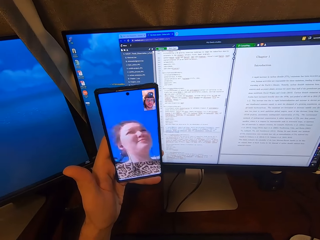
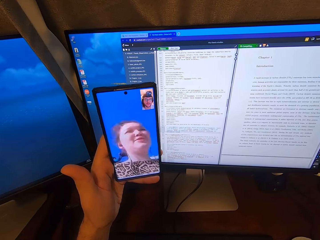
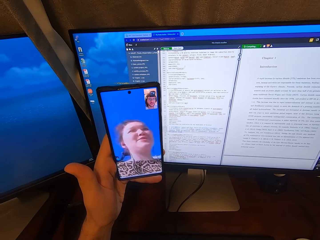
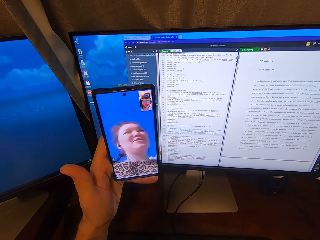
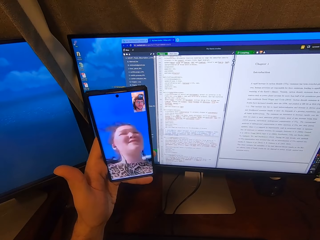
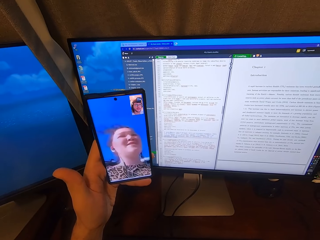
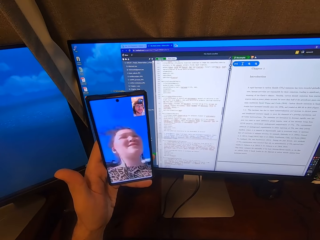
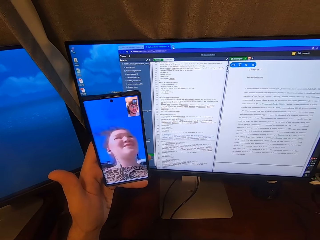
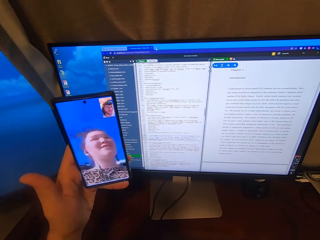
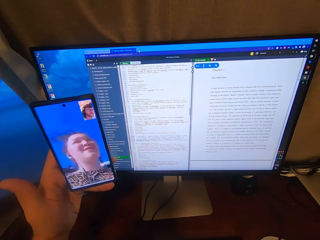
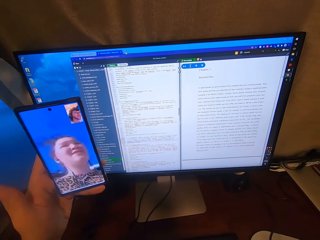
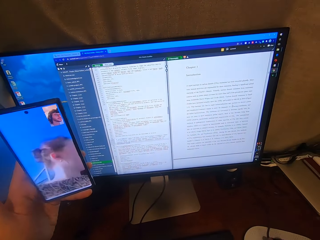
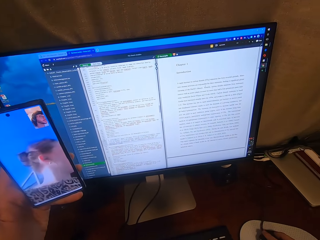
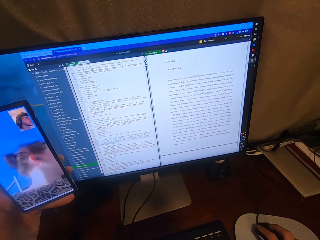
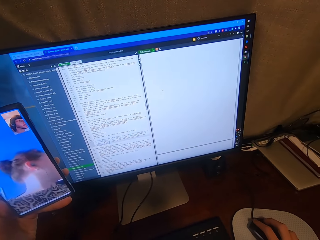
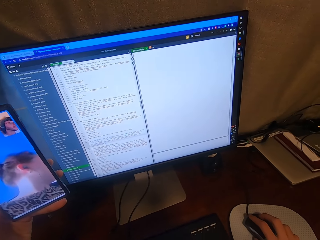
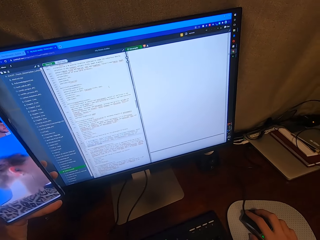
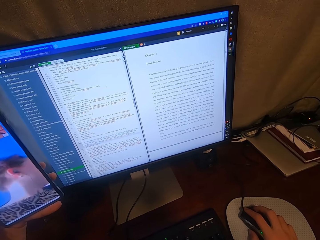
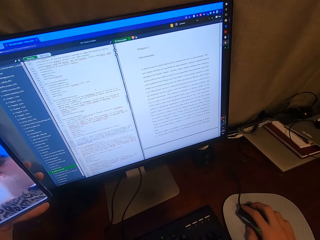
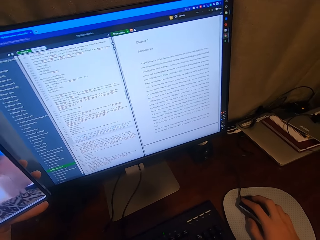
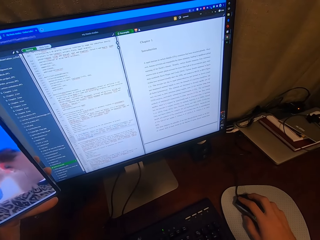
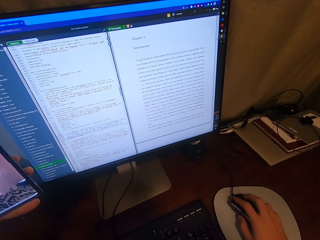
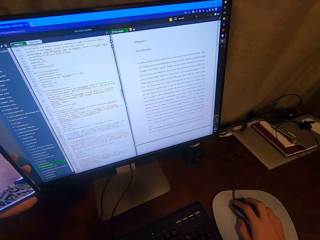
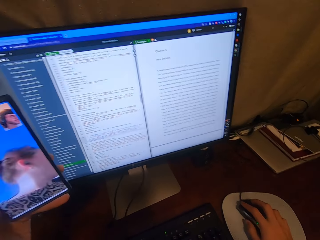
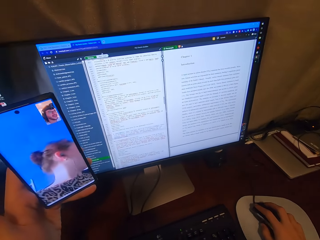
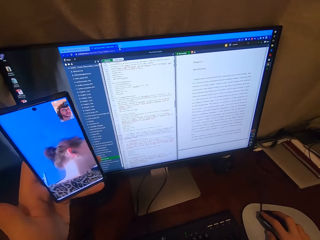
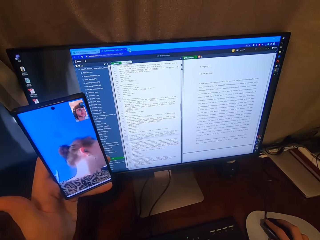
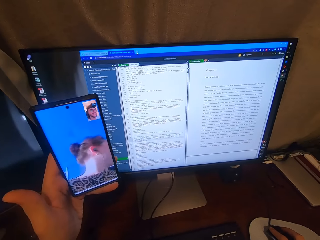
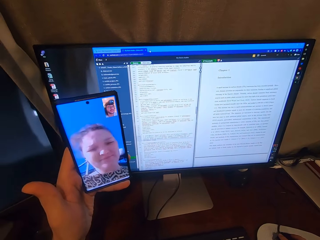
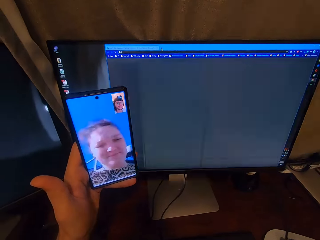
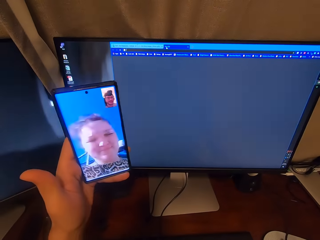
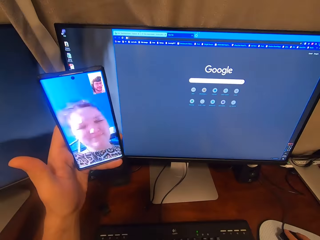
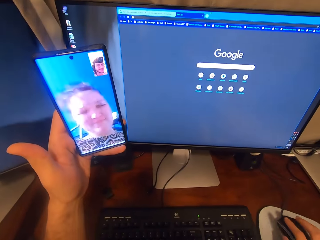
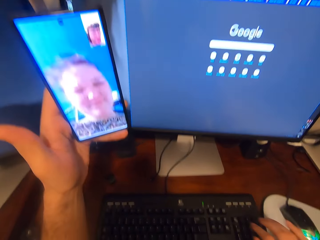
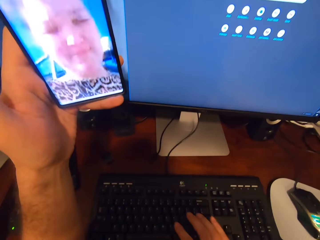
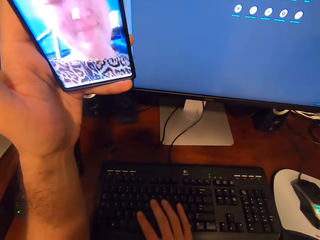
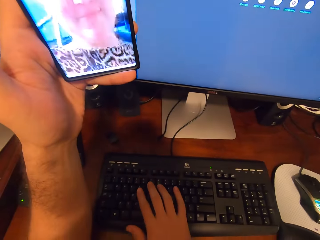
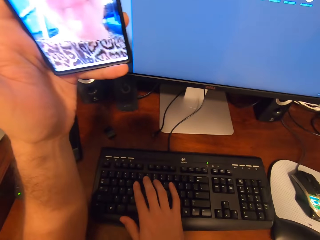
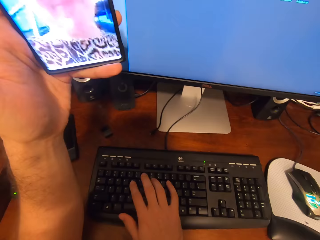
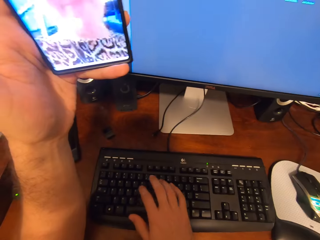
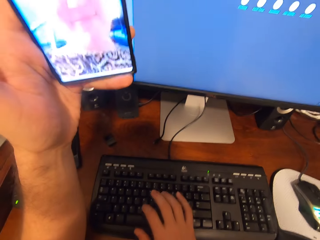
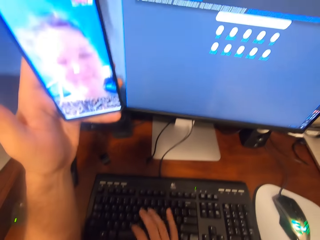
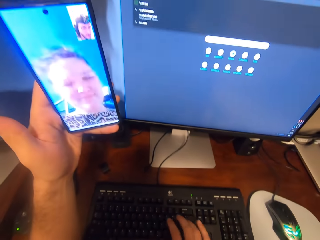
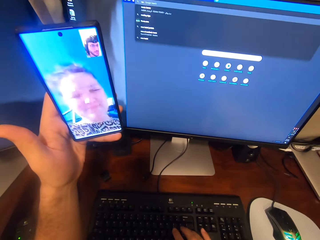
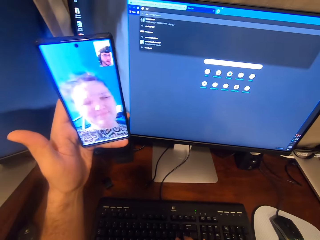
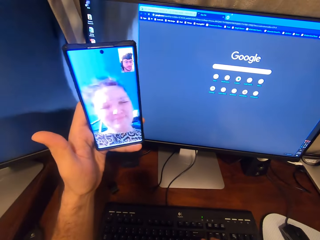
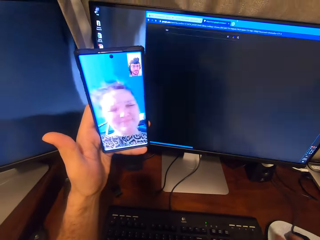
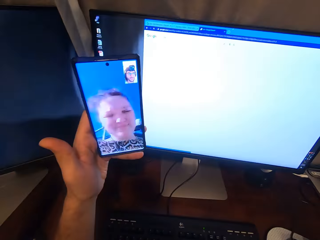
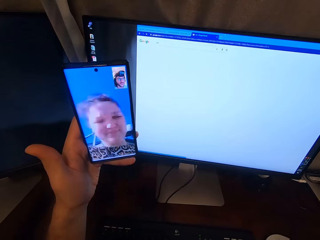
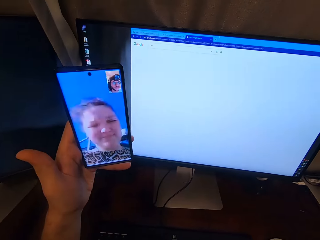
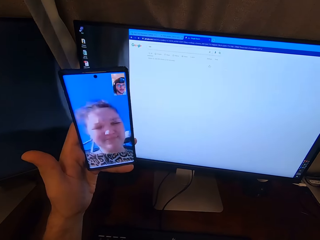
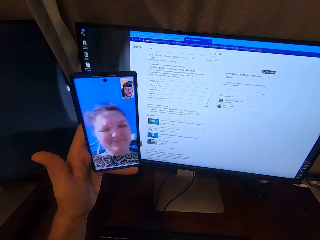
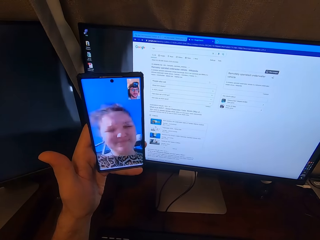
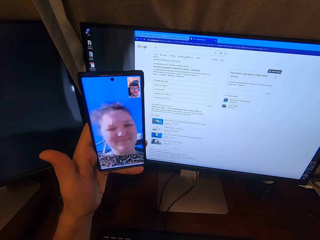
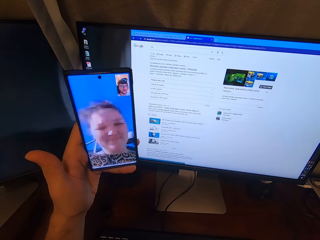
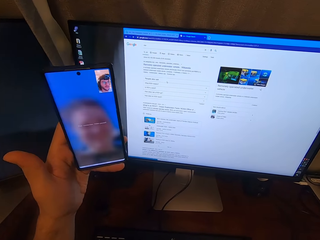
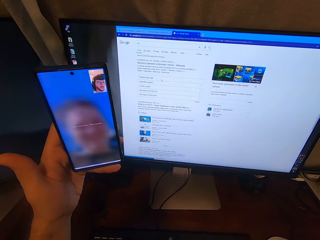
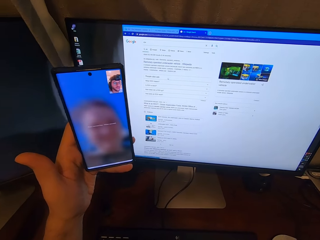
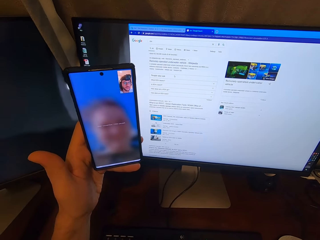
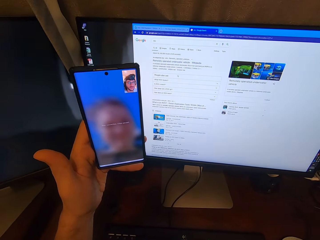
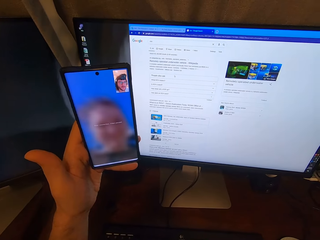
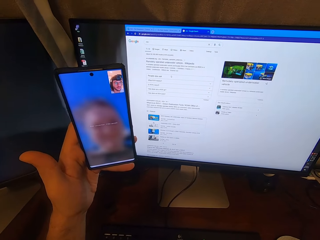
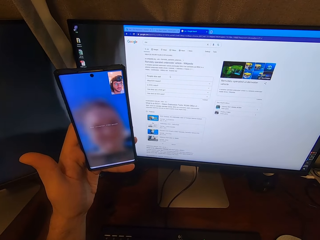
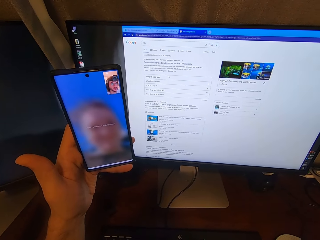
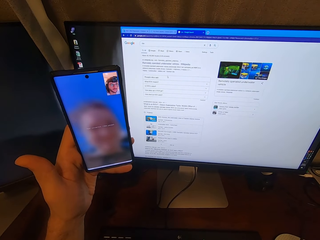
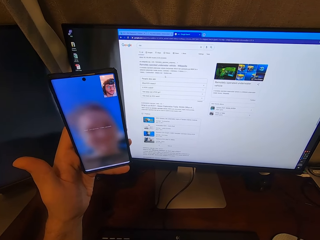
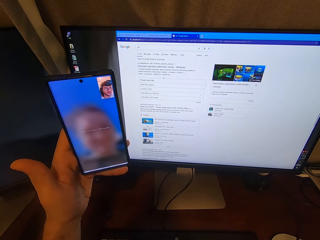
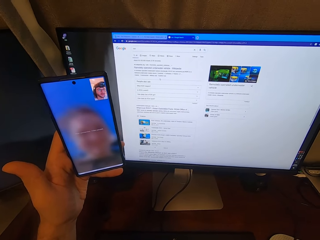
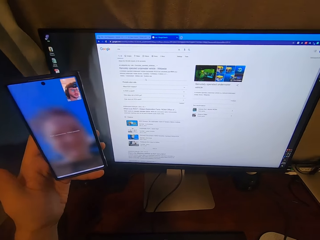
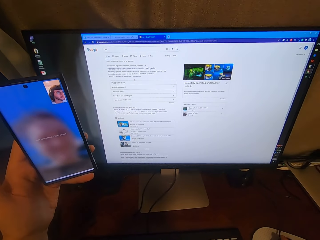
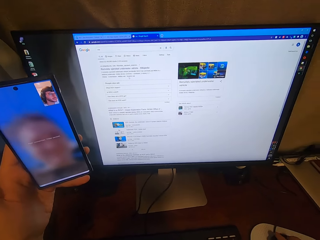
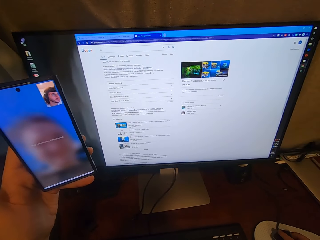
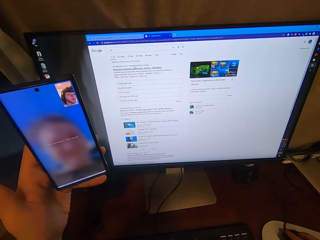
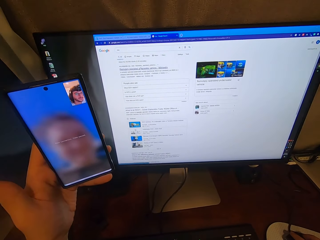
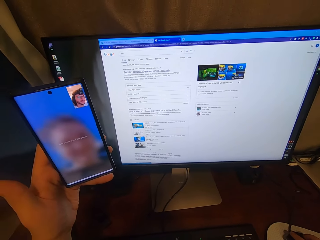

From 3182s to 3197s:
The camera wearer looks at the phone and scrolls the computer. He types on the keyboard attached to the desktop computer with his right hand. He holds the USB mouse attached to the desktop computer with his right hand. He scrolls the computer.

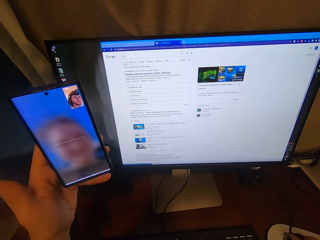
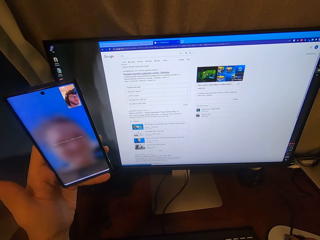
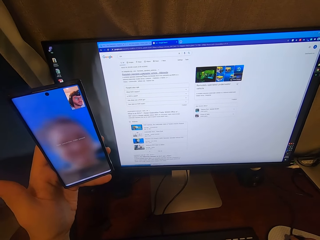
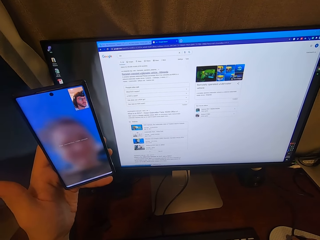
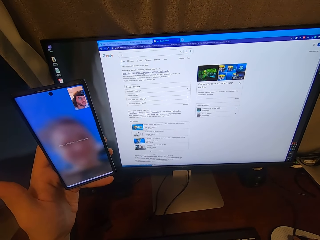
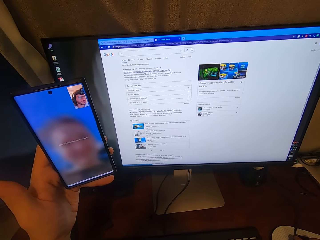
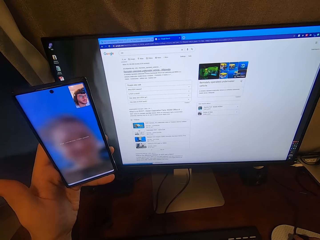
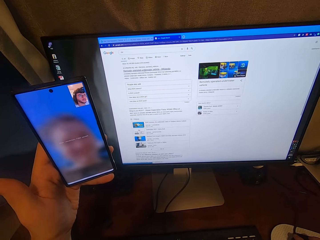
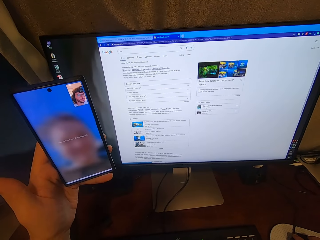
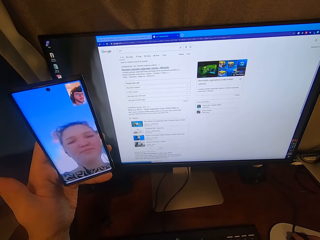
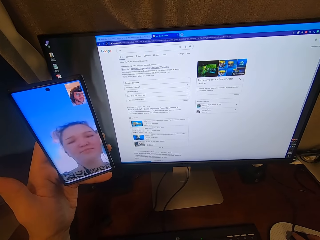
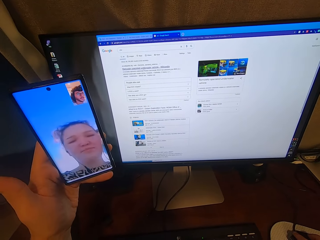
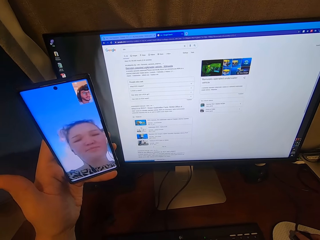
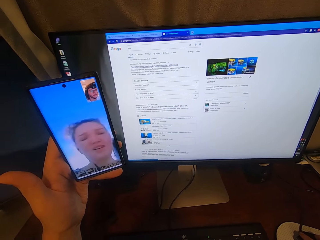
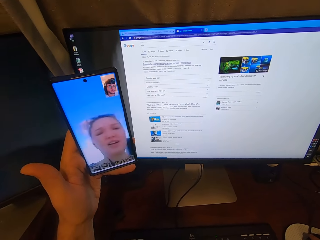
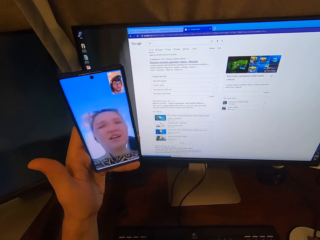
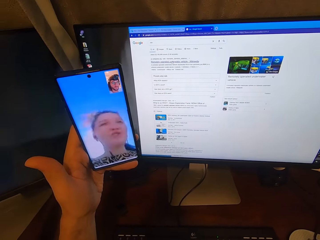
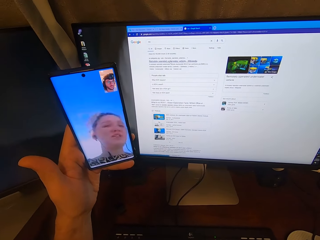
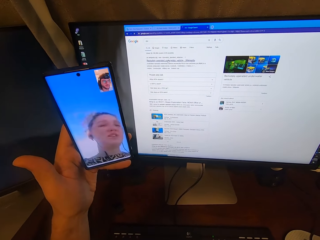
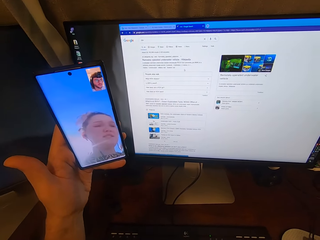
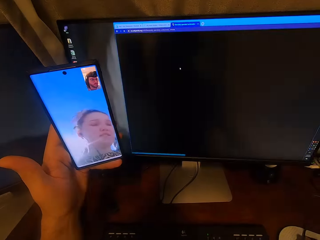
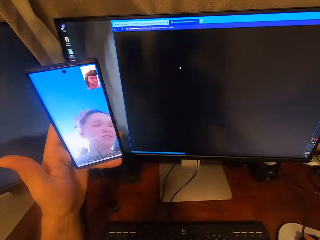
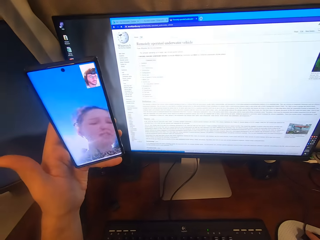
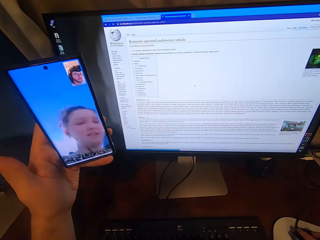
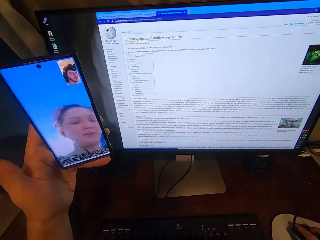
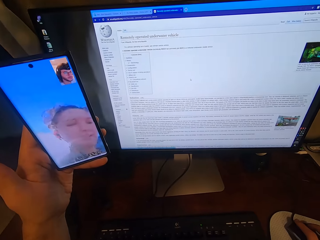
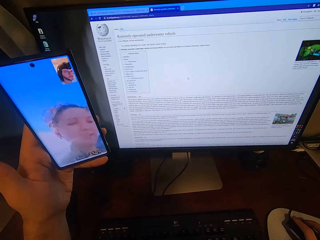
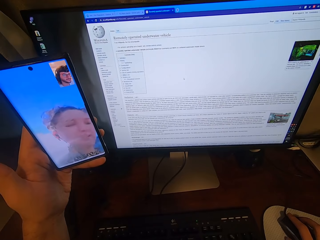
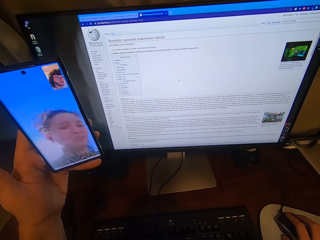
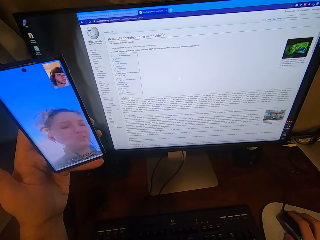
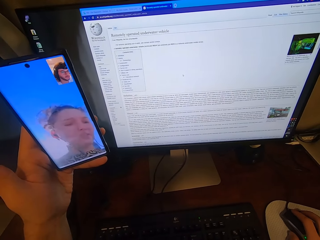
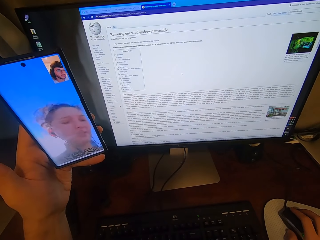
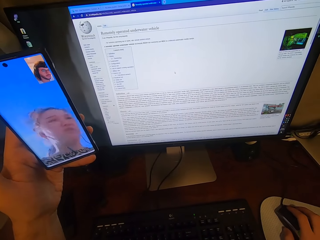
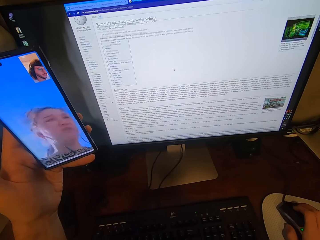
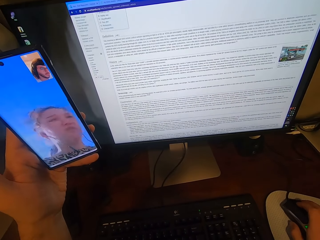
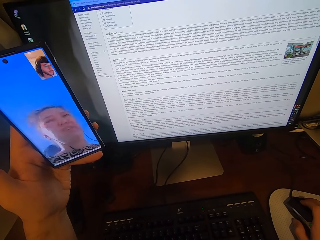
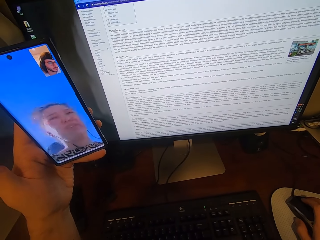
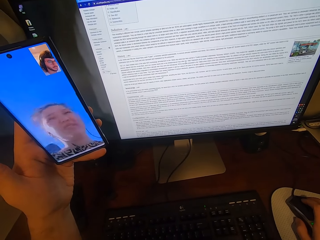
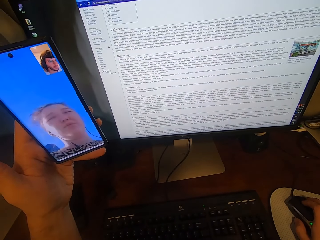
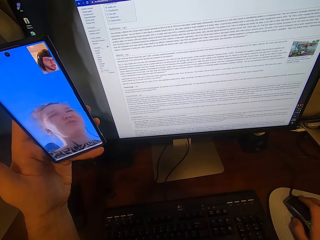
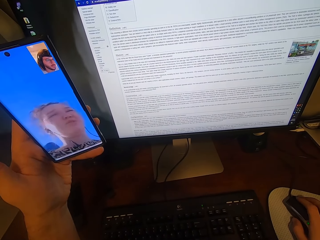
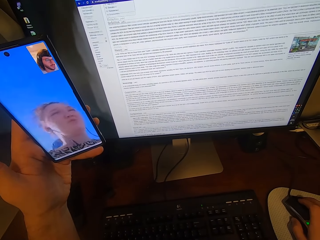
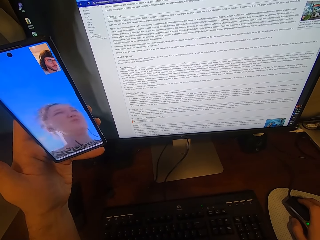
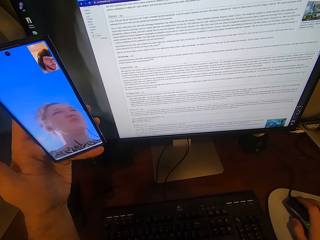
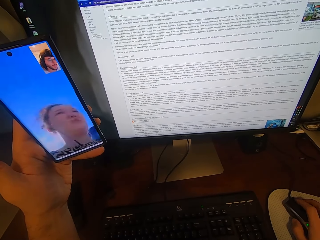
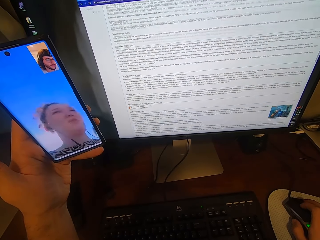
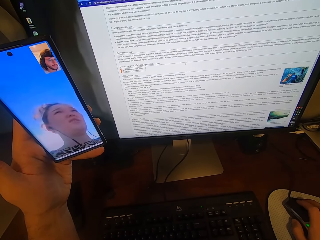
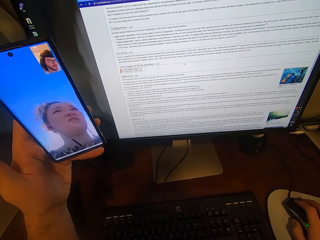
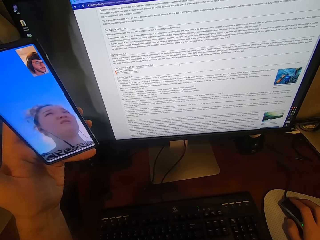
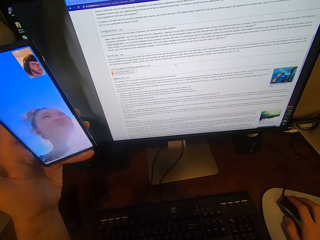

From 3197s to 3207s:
The camera wearer looks at the phone. He scrolls on the USB mouse attached to the desktop computer with his right hand.
